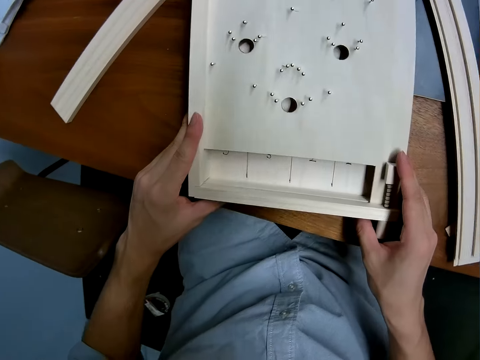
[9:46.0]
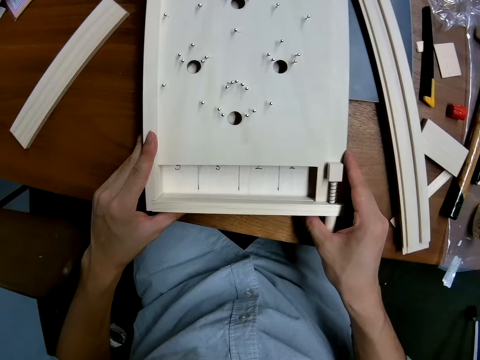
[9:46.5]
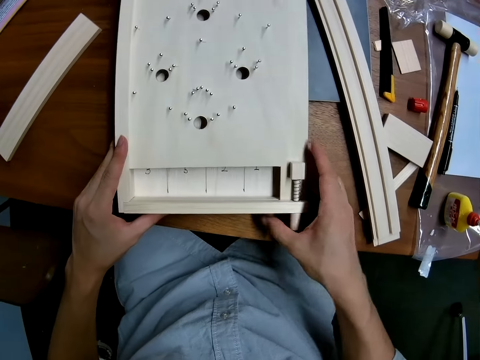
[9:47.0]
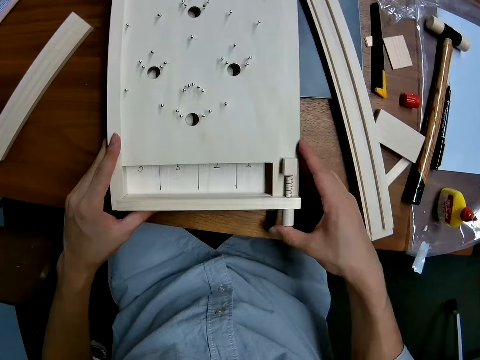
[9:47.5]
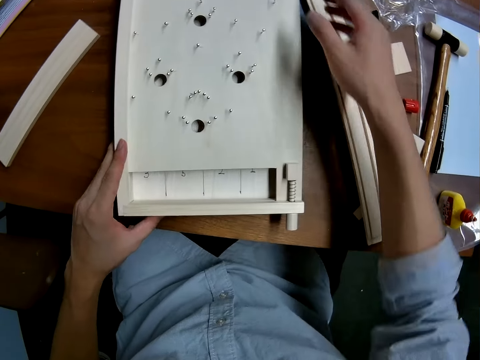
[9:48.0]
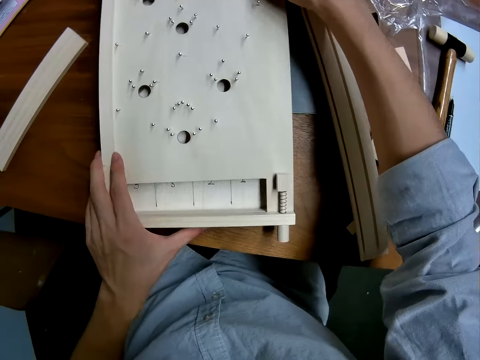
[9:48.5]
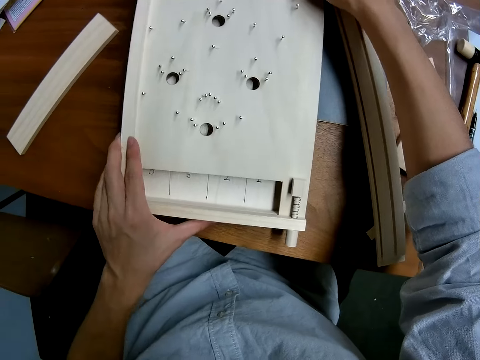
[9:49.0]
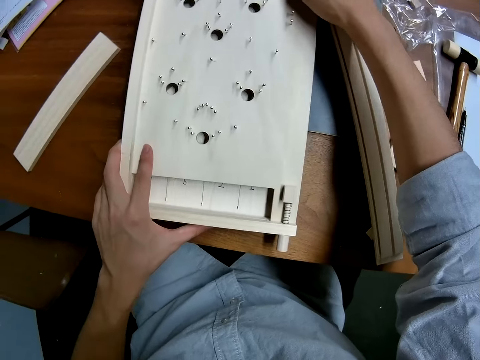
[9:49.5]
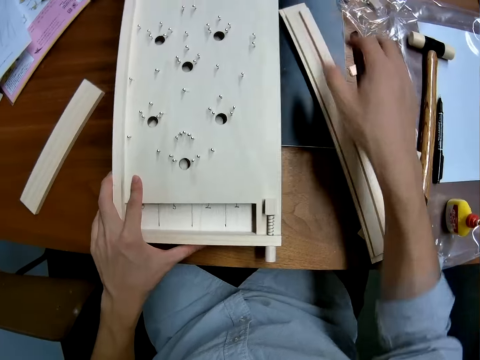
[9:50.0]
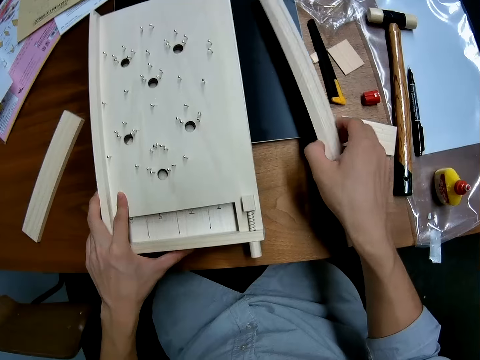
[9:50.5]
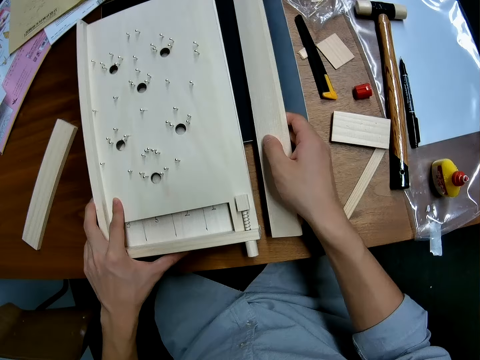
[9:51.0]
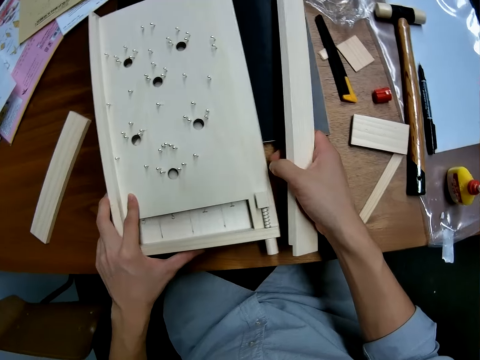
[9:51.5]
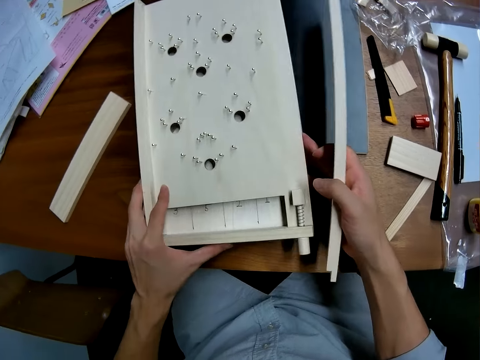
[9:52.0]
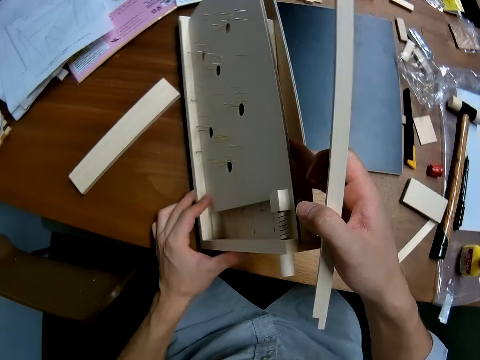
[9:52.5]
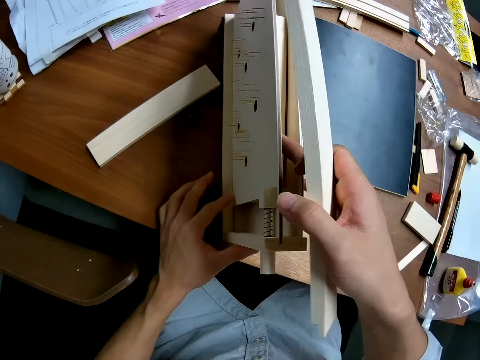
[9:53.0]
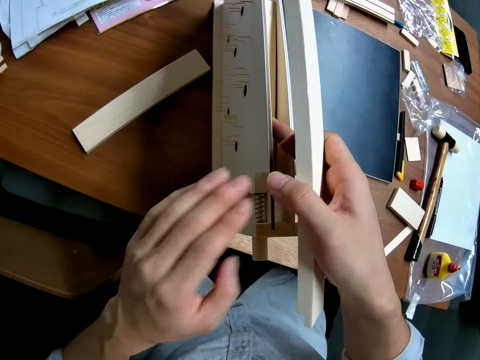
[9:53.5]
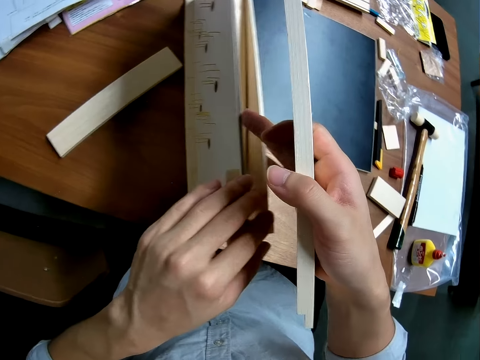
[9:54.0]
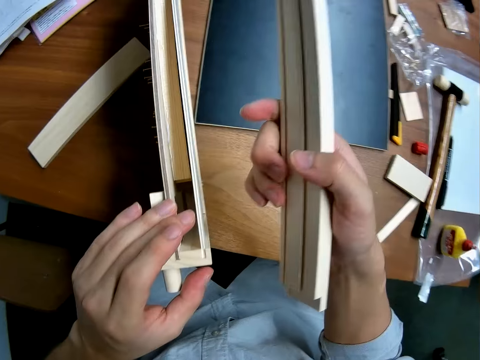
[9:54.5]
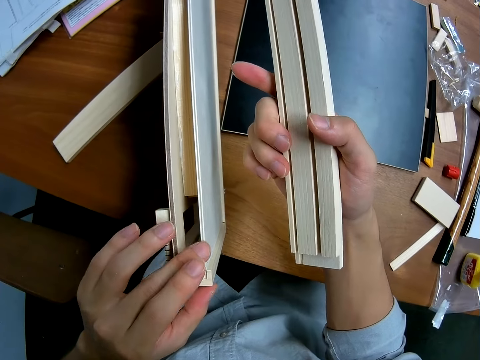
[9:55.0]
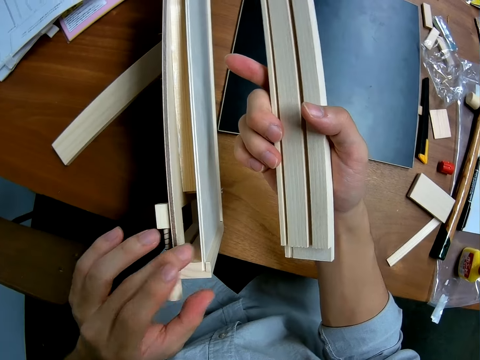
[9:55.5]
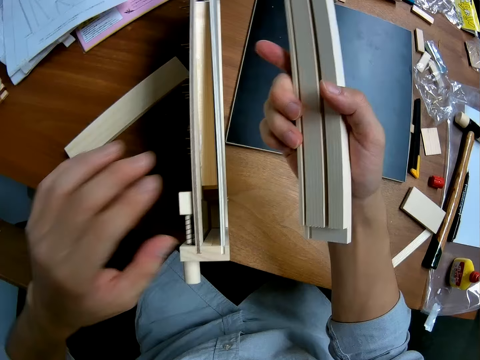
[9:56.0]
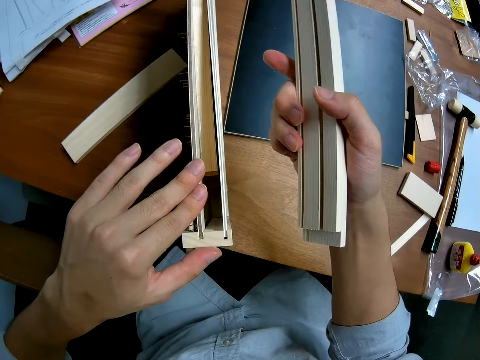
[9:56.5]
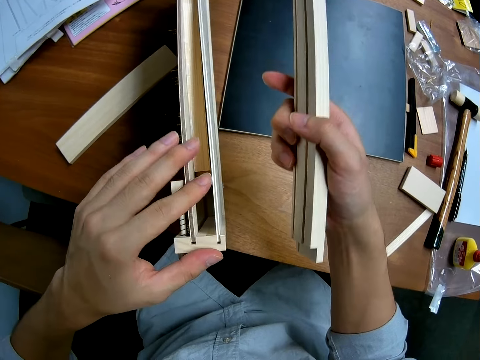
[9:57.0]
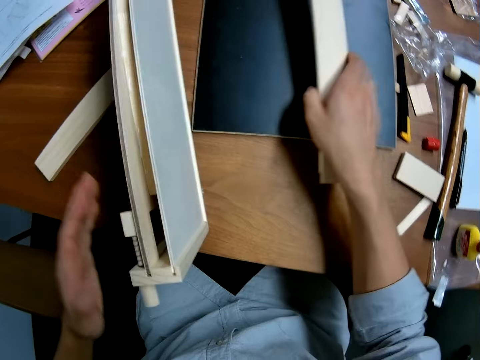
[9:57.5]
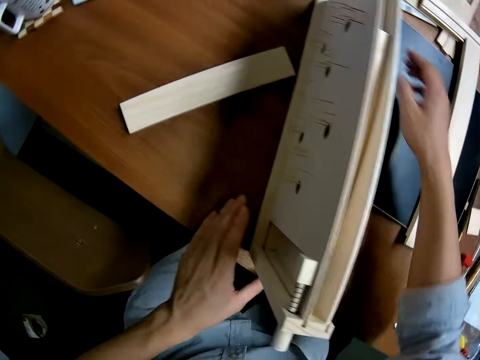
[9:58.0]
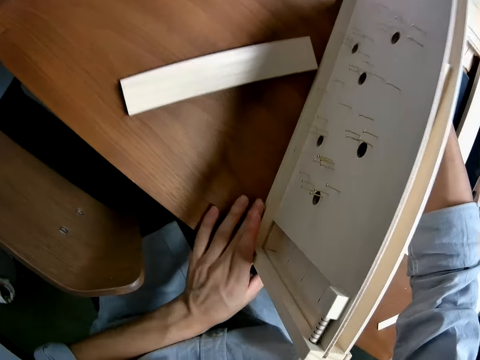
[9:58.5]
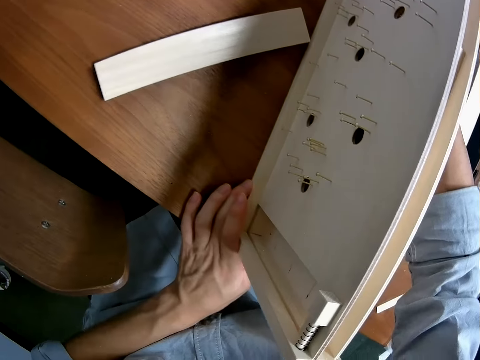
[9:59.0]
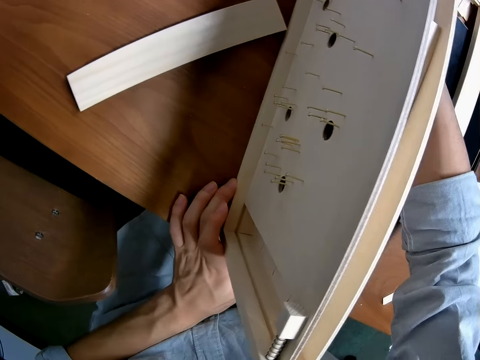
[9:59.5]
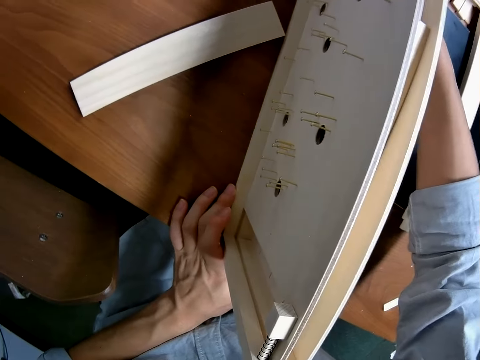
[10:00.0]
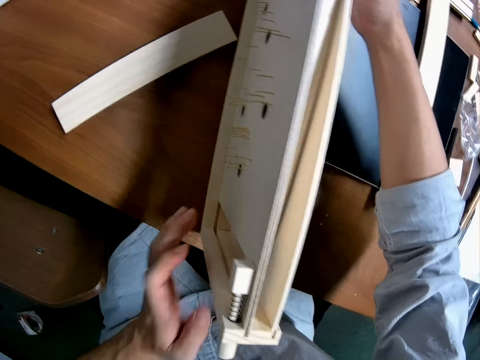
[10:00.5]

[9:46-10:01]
The camera wearer fixes the curling board. They look at the curling board. They fix the curling board. They pick up the right side casing of the frame from the table. They turn the craft to its side on the table. They look at the curling board. They drop the right side casing of the craft on the table.

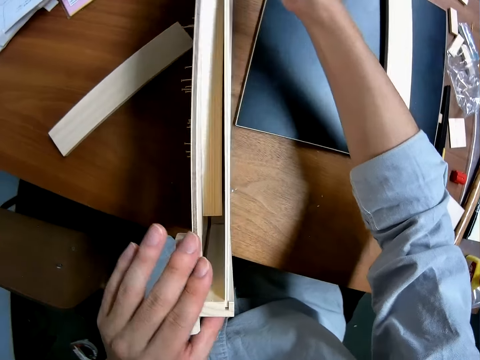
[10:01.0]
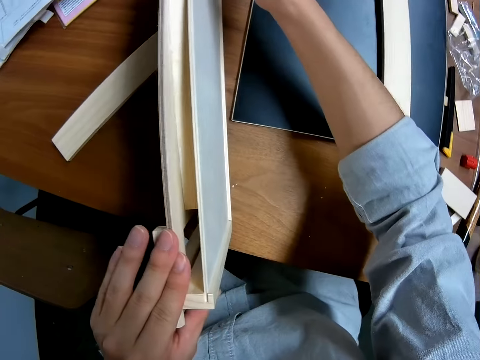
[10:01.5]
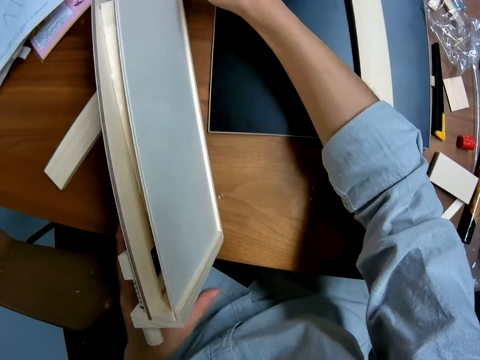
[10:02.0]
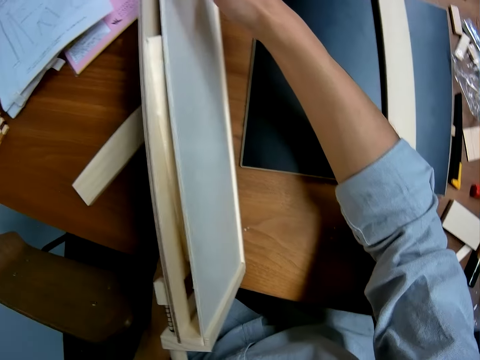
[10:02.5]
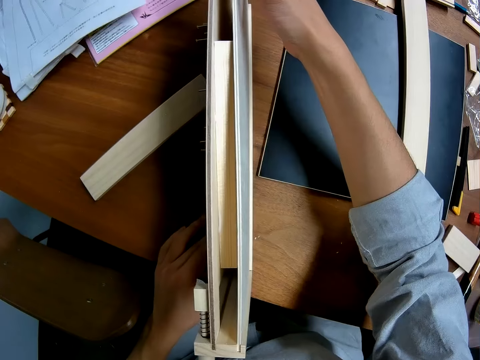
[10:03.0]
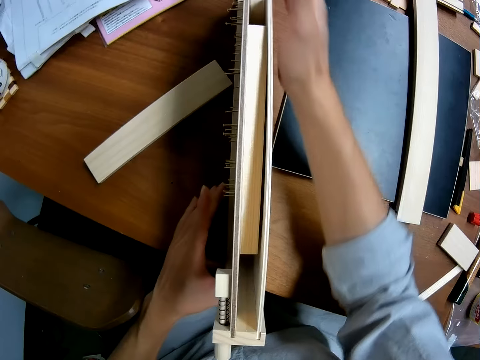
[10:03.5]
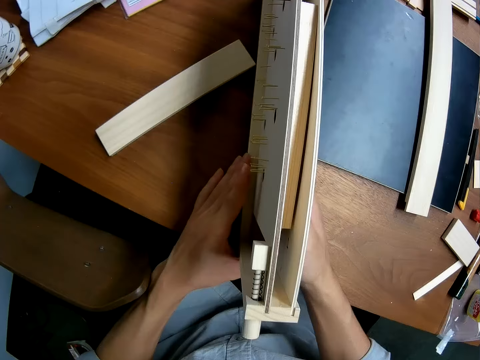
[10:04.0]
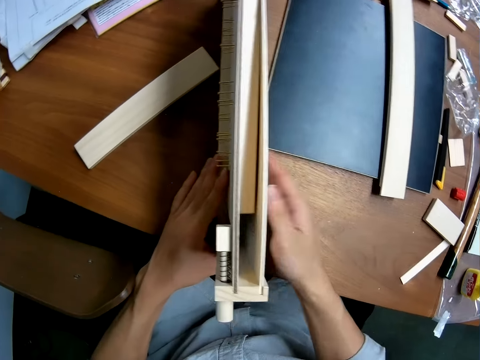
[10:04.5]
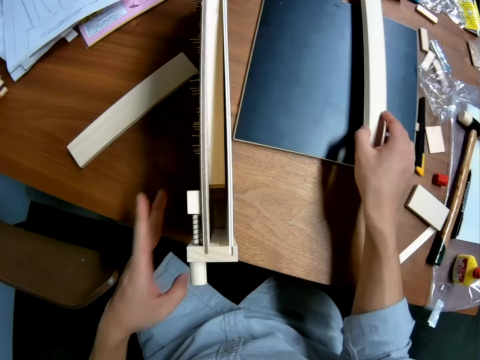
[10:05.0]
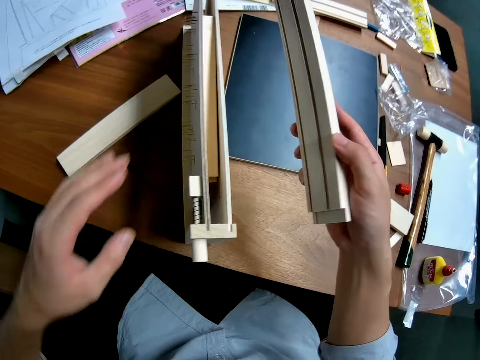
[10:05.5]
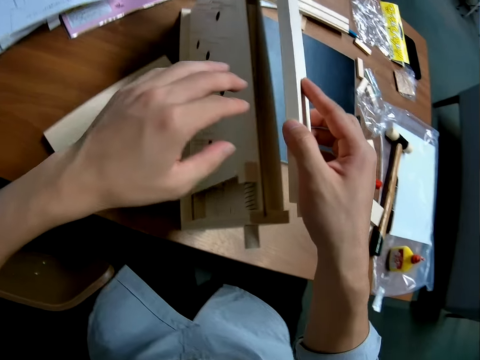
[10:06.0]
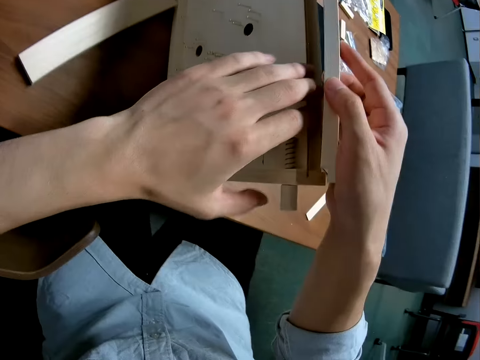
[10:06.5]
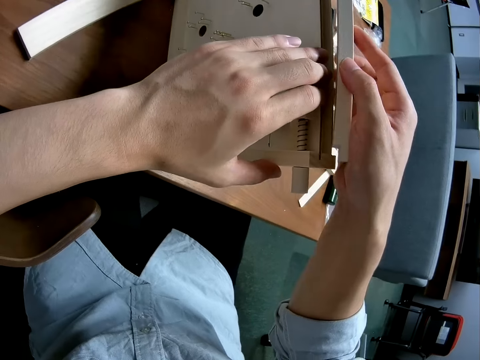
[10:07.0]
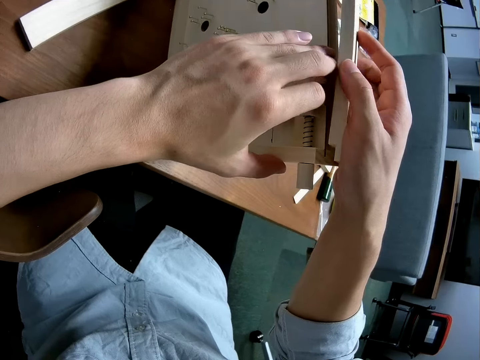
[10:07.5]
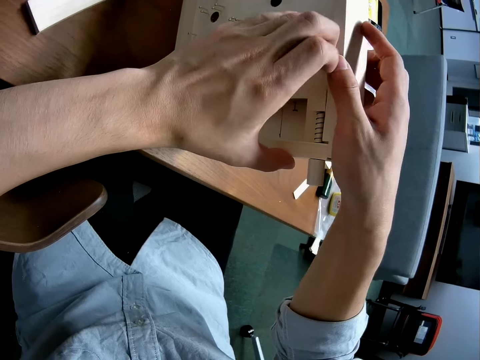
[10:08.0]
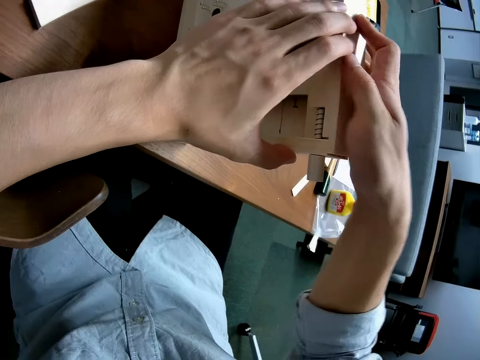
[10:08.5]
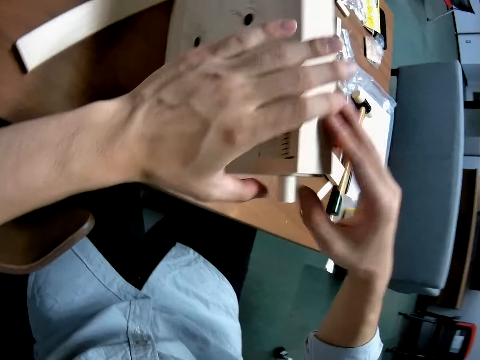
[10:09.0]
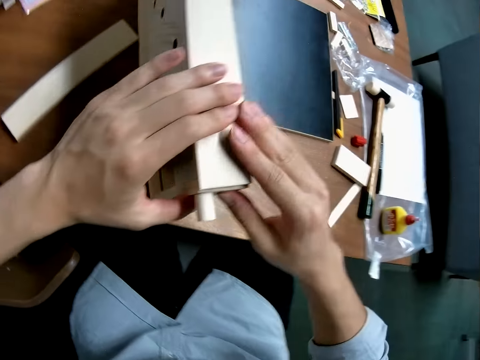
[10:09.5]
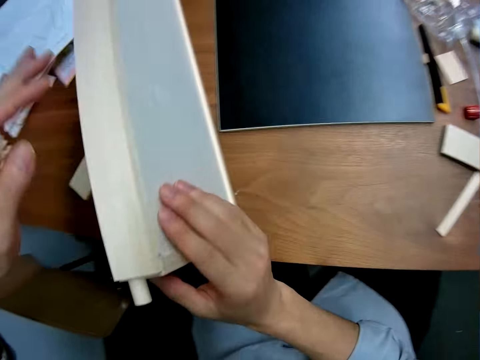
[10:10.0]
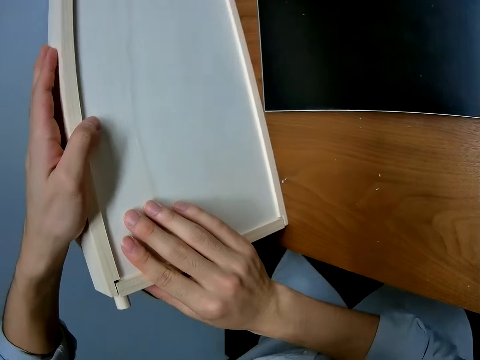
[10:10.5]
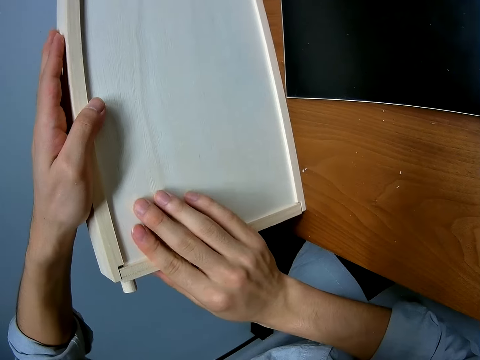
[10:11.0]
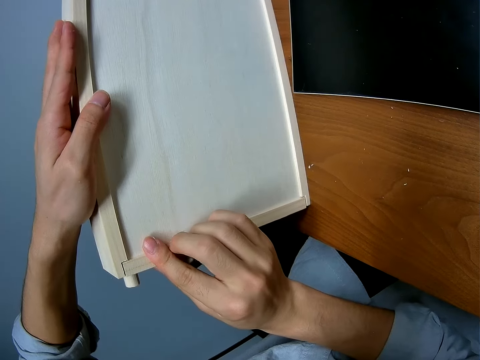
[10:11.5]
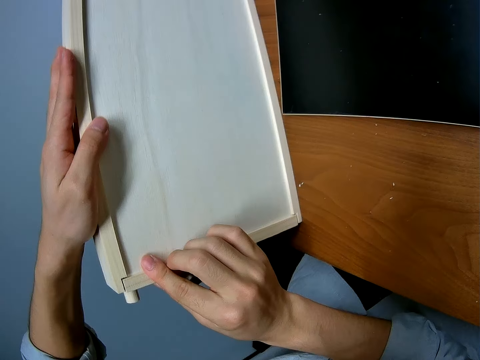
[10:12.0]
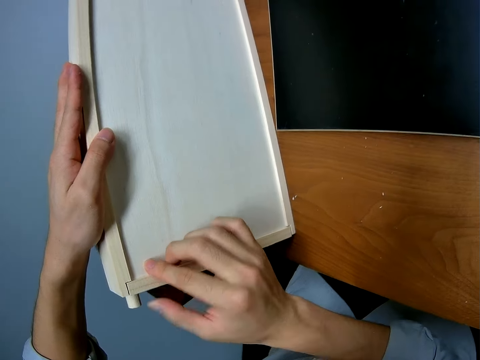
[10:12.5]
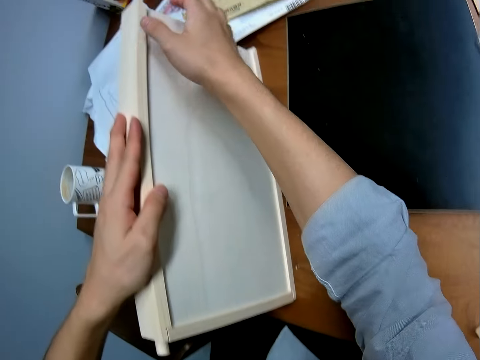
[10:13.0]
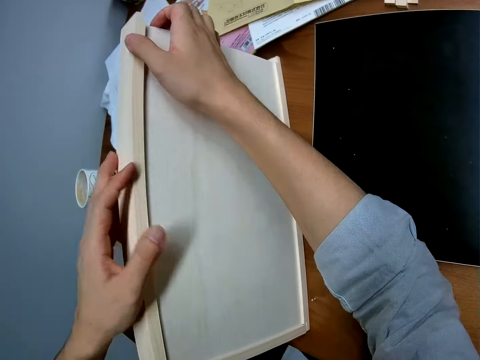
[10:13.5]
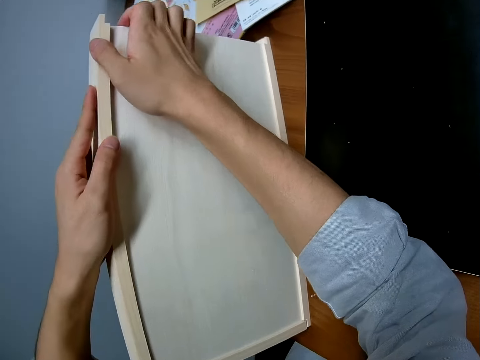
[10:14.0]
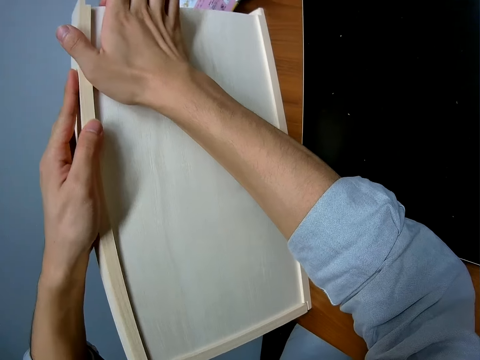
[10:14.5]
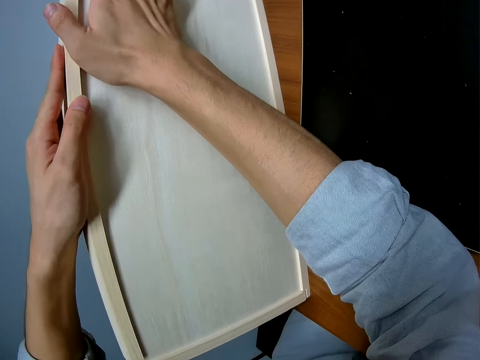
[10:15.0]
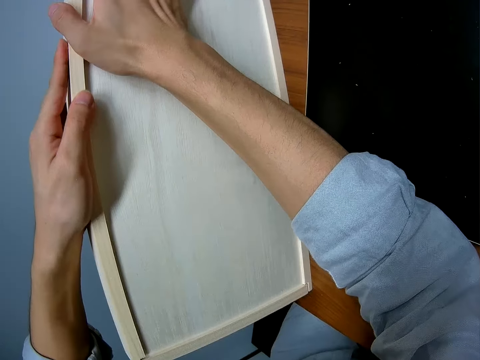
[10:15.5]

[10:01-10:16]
The camera wearer adjusts the craft on the table. They pick up the casing or piece of wood from the table. They place the piece of wood on the curling board. They attach the casing to the craft. They adjust the edges of the craft.
